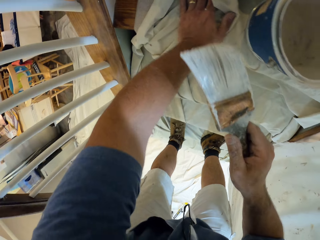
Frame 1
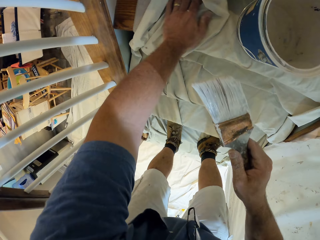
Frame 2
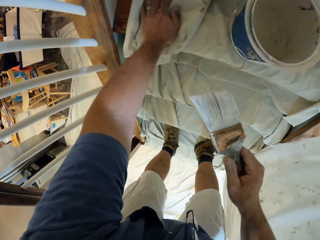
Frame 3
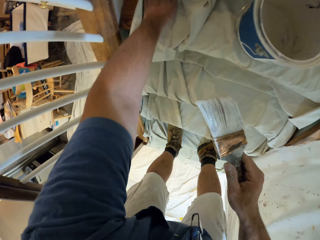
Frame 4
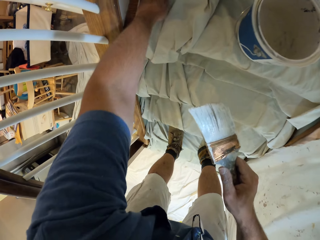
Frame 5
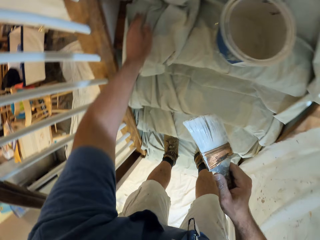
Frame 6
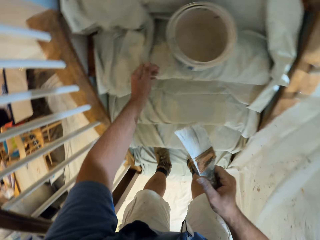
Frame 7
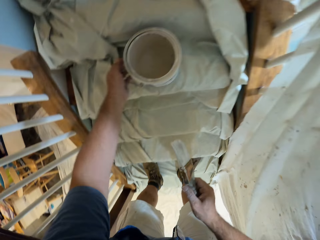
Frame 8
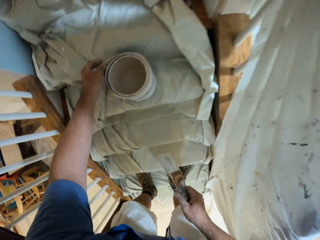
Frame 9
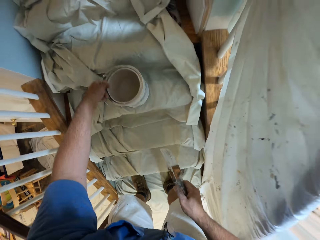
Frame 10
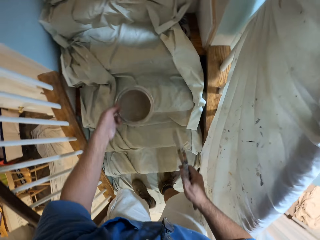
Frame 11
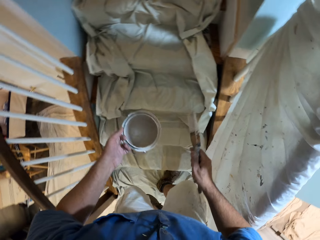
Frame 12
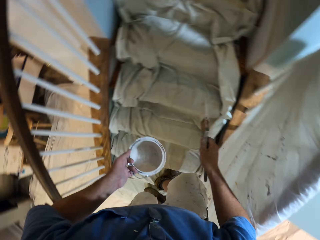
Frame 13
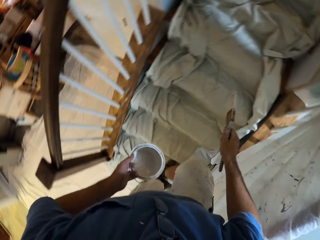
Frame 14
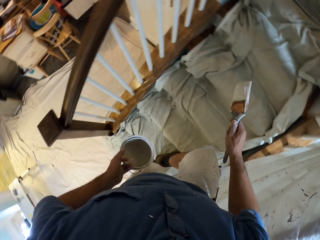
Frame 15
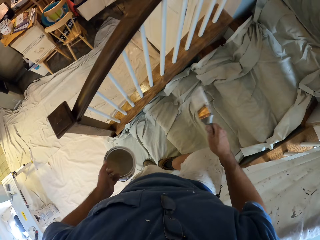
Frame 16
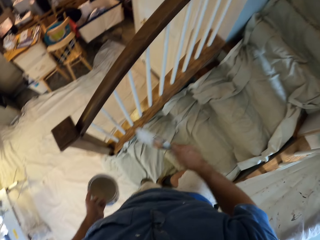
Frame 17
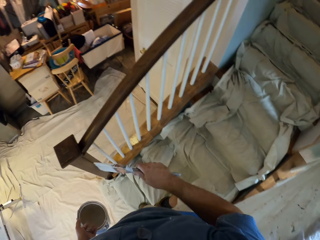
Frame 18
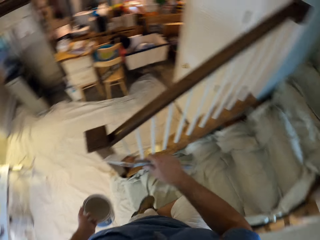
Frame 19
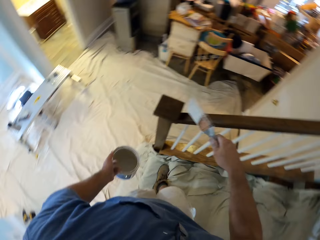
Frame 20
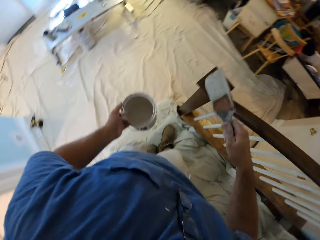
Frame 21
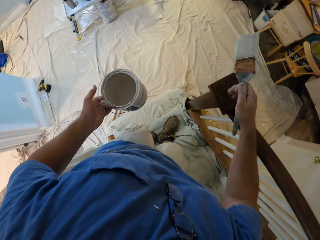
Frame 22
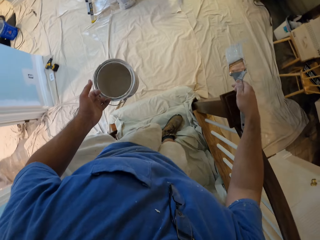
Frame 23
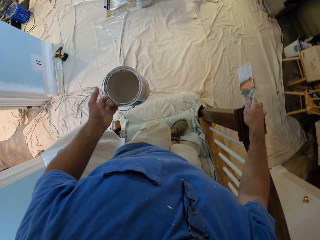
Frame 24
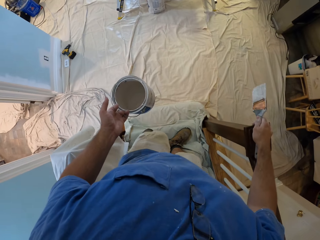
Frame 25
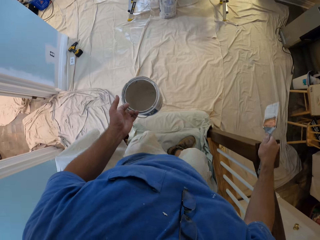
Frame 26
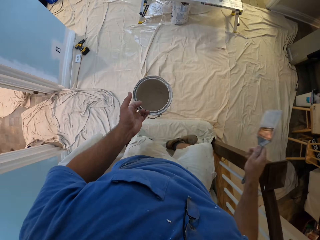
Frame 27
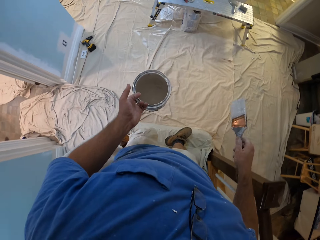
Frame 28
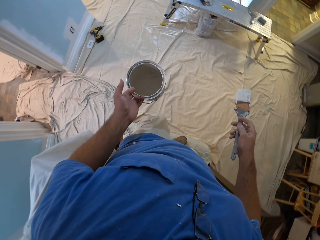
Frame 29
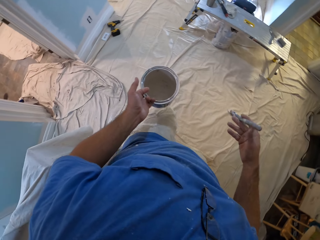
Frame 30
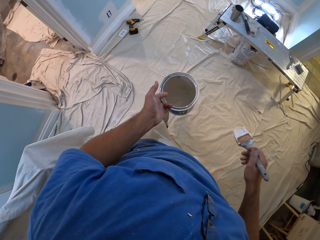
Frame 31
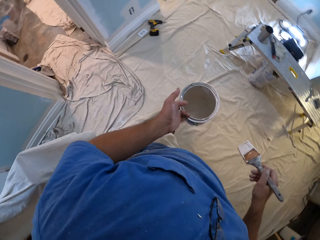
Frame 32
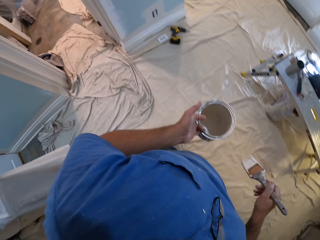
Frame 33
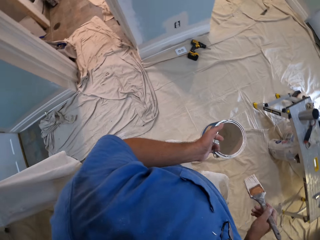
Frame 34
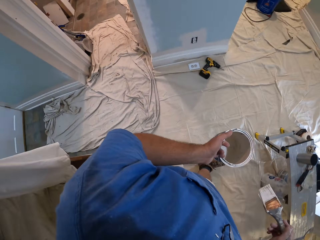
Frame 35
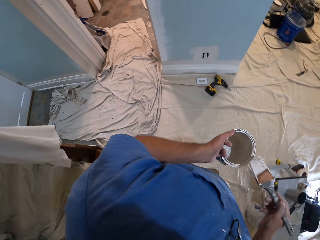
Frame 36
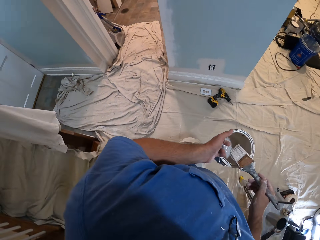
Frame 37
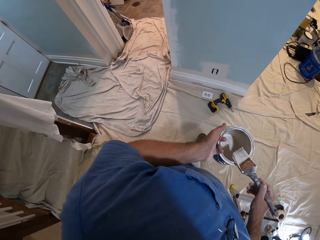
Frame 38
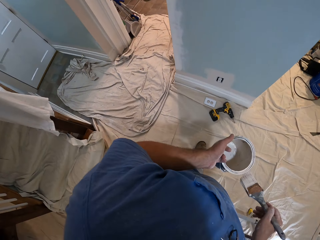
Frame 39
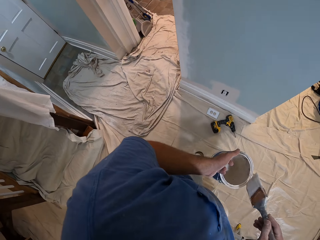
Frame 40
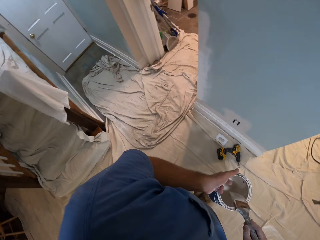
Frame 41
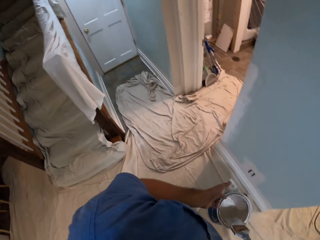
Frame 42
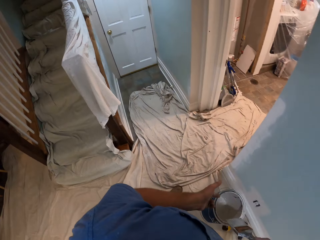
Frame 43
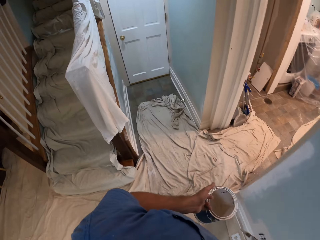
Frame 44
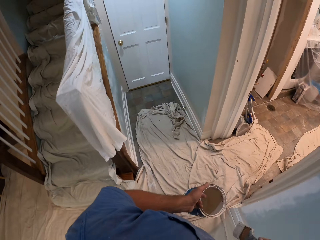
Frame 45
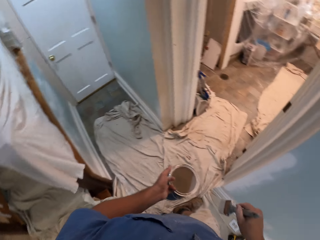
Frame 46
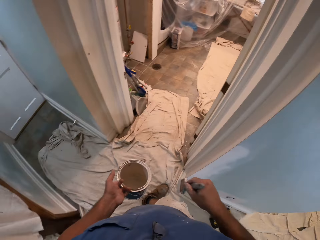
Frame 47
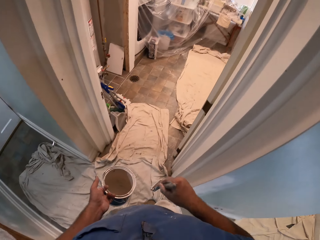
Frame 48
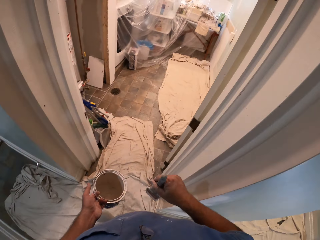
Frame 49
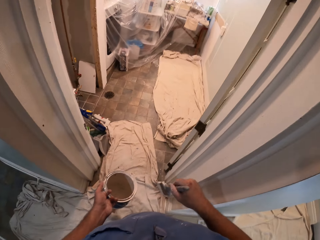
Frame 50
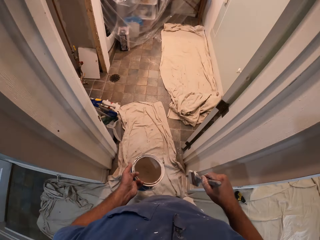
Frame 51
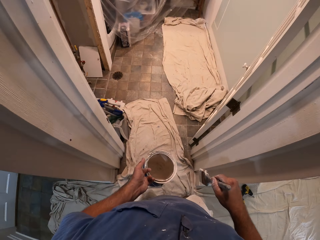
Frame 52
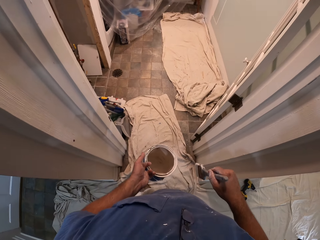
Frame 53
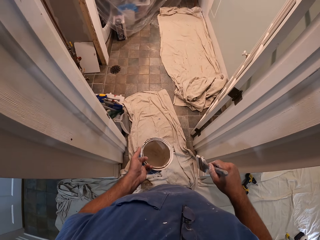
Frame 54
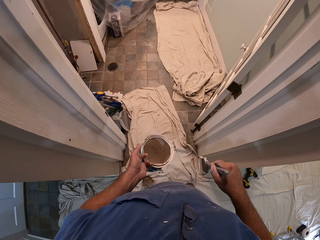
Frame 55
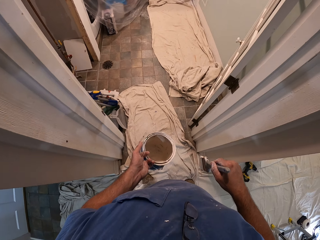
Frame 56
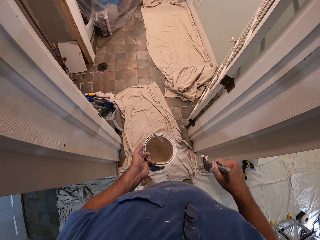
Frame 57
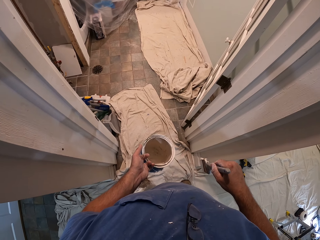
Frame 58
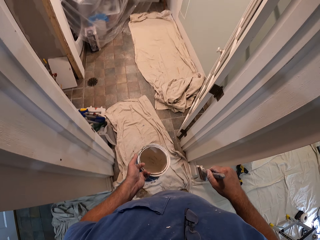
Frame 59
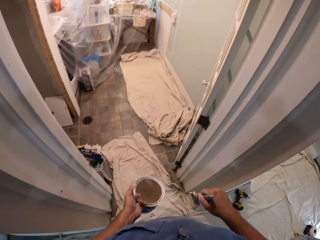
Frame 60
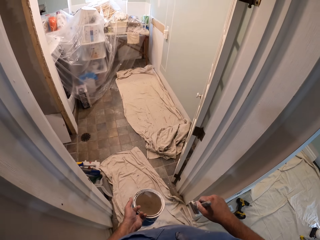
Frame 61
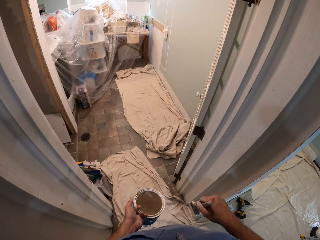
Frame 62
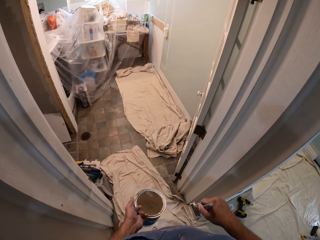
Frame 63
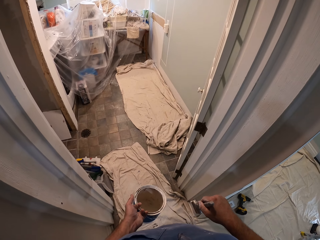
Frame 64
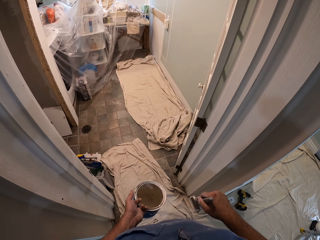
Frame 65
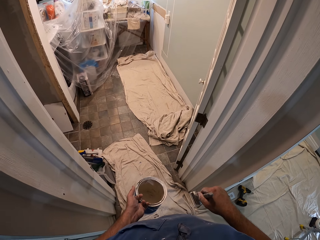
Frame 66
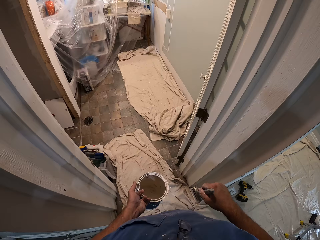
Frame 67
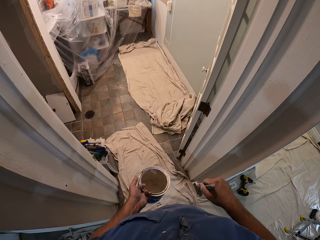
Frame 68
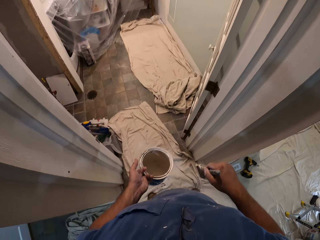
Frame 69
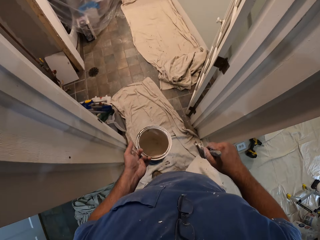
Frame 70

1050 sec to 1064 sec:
The camera wearer picks up the paint container from the stairs. He carries the bucket of paint from the steps with his left hand. He walks into a room and moves back down the stairs. He touches the handrail of the staircase with his right hand. He supports himself on the handrails with his right hand. He descends the stairs. He brushes the paint brush on the edges of the bucket of paint. He walks around the room. He stands.

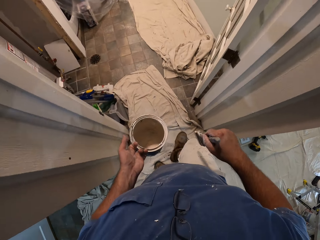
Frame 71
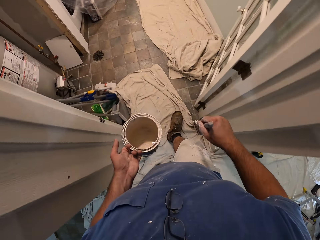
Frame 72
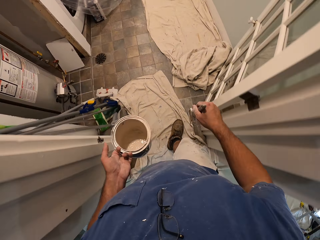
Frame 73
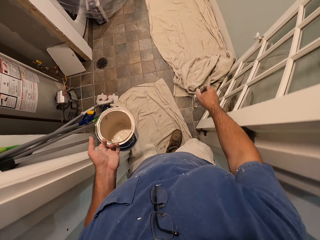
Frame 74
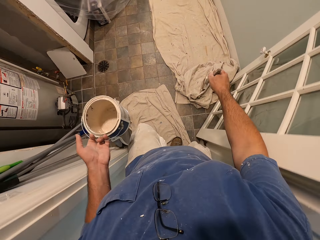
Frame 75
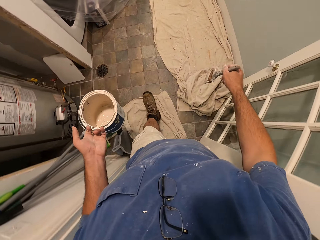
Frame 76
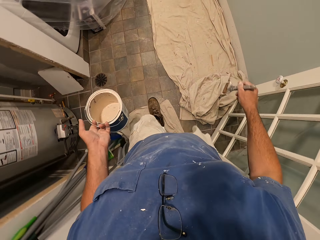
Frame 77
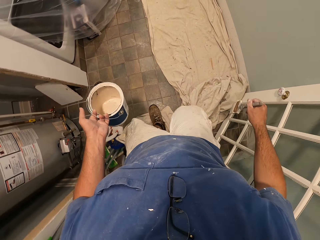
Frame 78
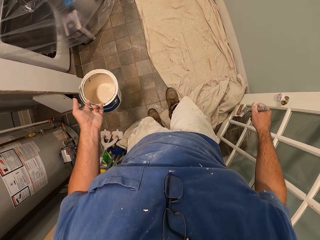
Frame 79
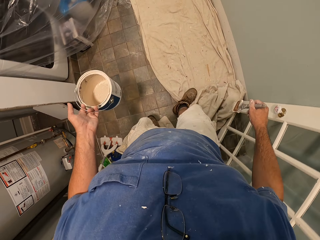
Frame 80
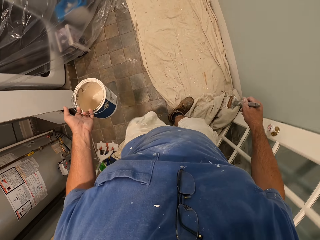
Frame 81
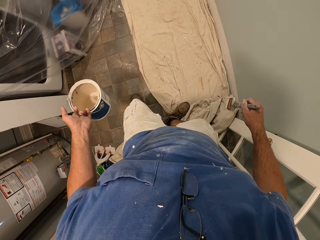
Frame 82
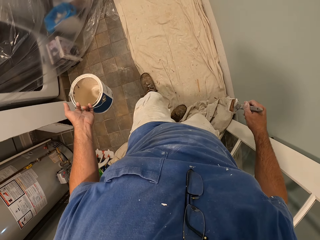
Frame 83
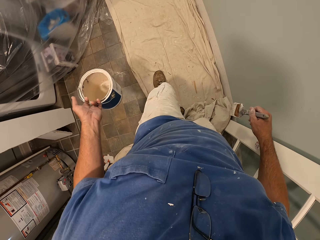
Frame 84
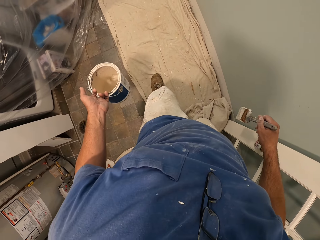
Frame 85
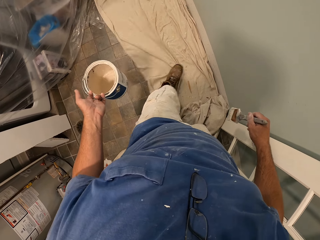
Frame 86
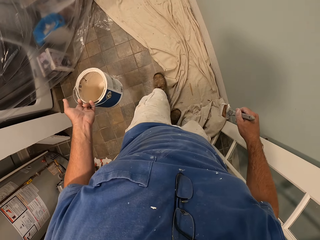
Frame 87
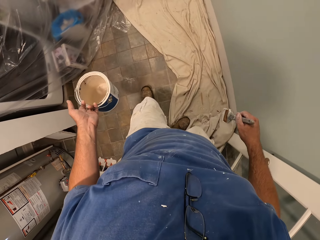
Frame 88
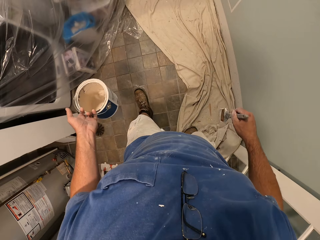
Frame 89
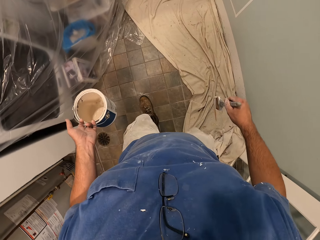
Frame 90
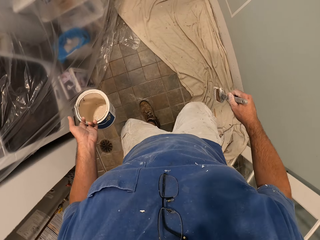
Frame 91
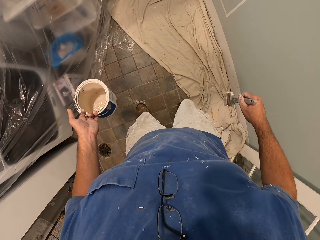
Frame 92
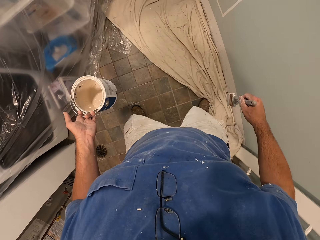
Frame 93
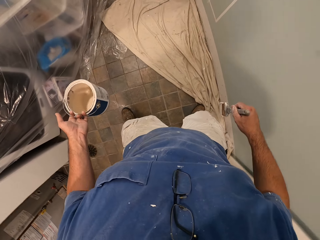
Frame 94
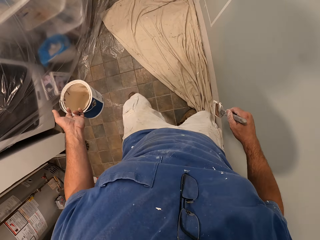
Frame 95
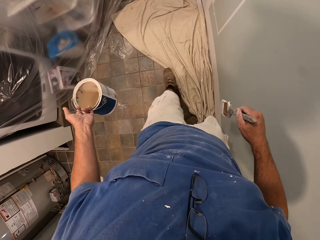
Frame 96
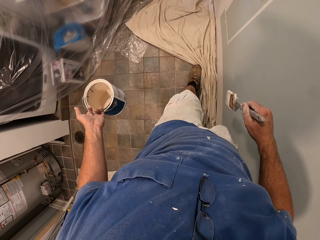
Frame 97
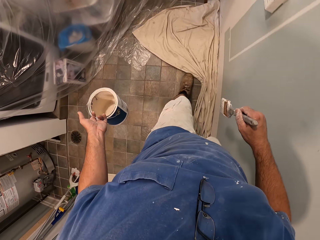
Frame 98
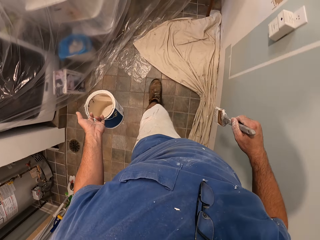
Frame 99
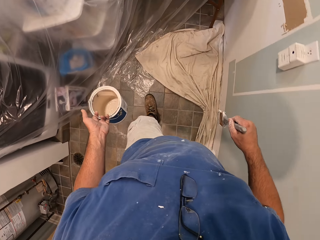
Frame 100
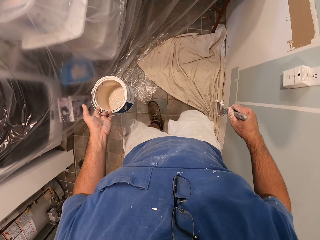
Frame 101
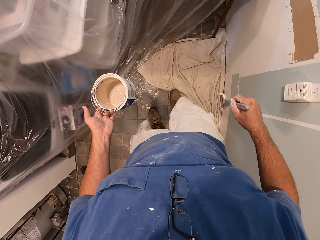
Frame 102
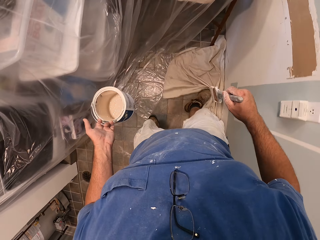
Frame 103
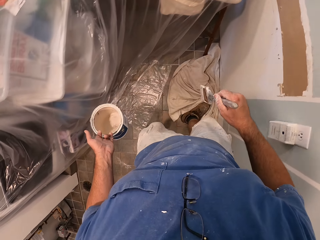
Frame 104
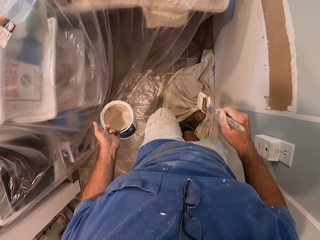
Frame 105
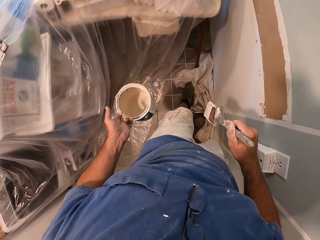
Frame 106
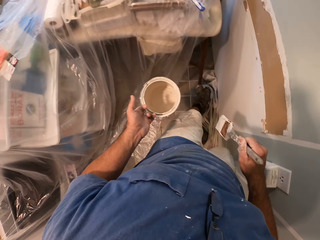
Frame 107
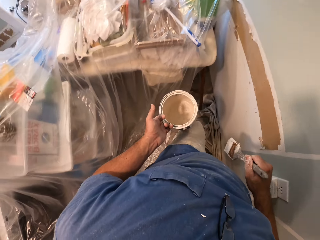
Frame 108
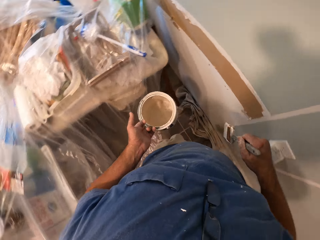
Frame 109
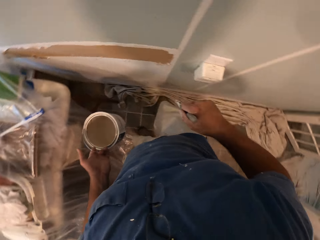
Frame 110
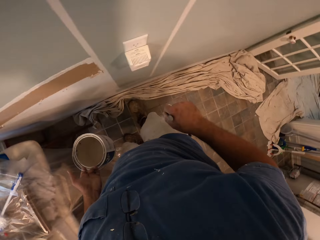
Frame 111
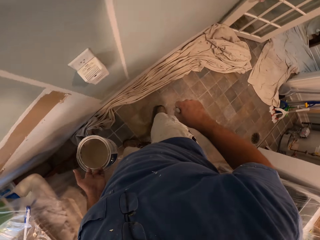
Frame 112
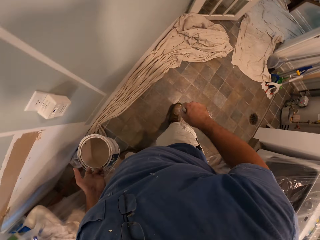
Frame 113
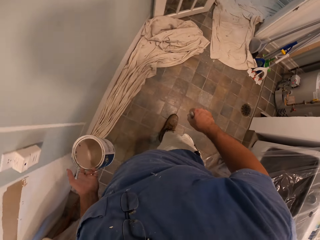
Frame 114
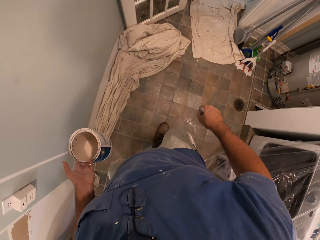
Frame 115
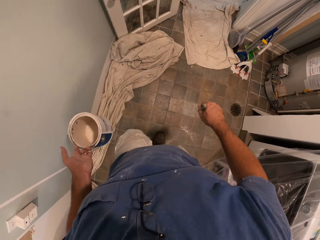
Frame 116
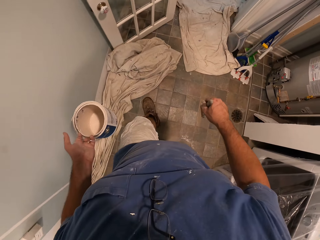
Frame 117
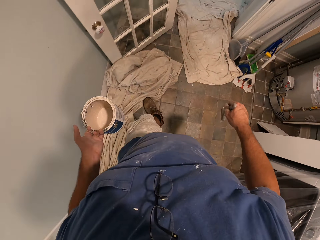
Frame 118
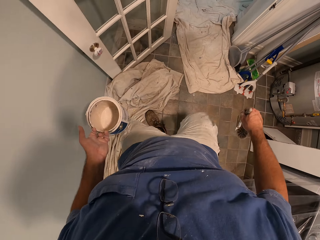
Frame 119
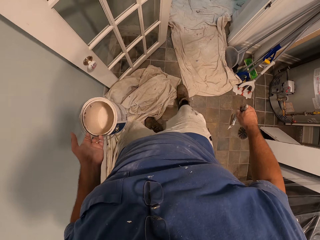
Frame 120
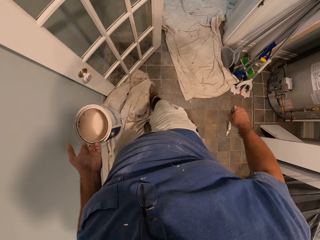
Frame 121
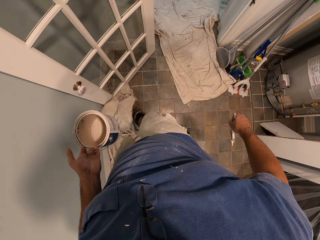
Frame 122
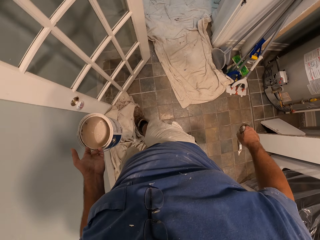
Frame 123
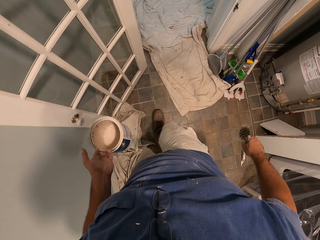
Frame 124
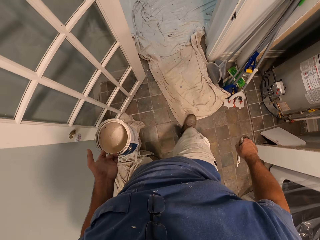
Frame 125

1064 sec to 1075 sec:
The camera wearer walks in another room. He pushes the drop cloth on the floor with his feet. He walks back. He walks out of the room. He pushes the drop cloth to the wall with his right foot.
